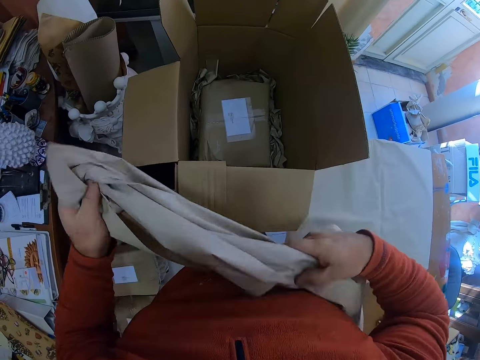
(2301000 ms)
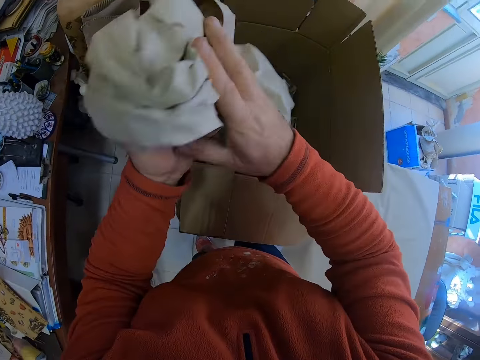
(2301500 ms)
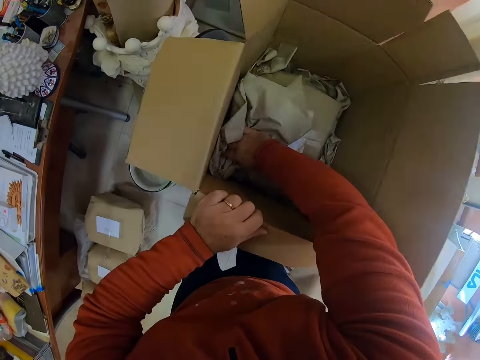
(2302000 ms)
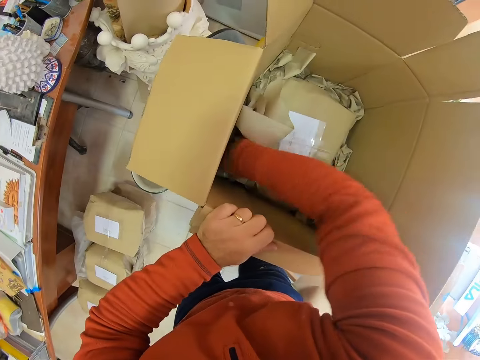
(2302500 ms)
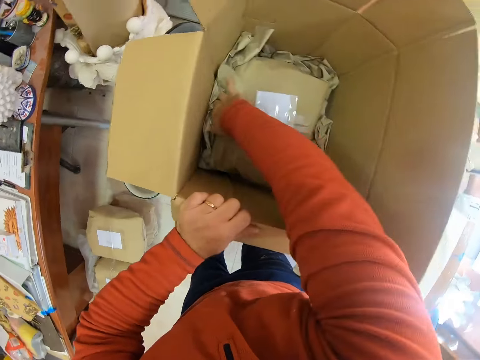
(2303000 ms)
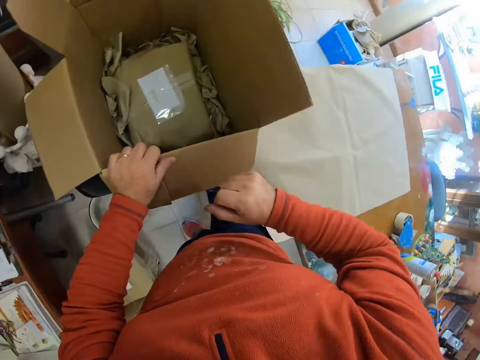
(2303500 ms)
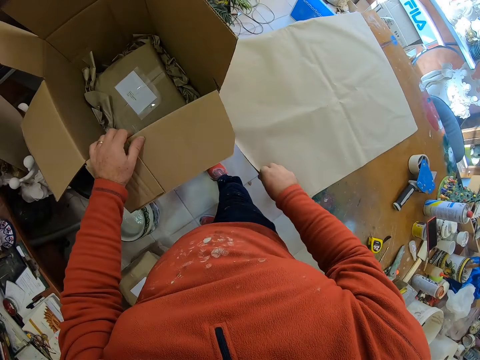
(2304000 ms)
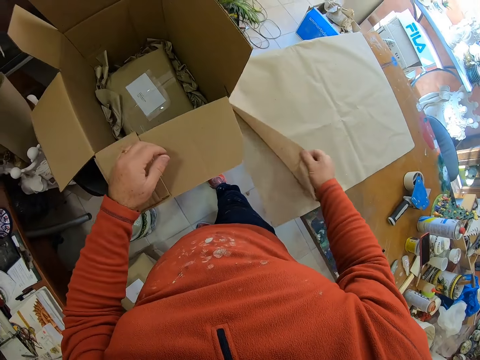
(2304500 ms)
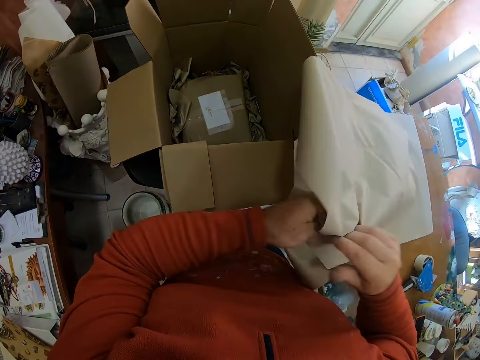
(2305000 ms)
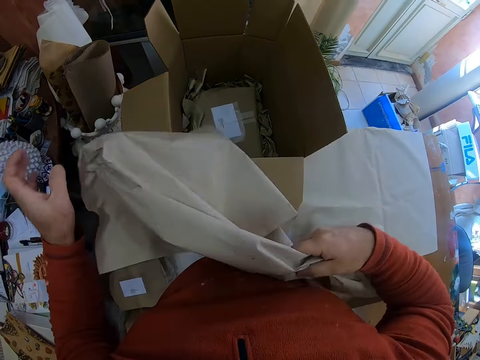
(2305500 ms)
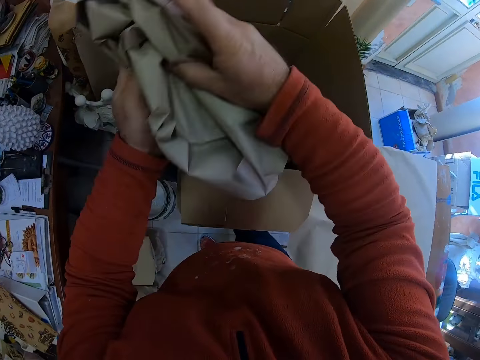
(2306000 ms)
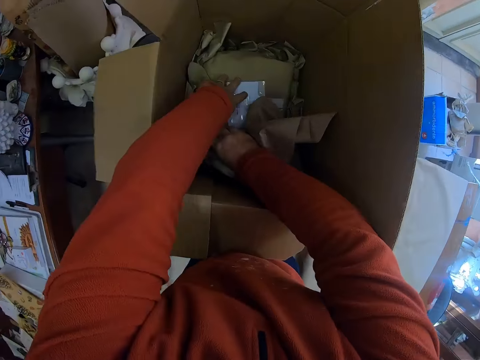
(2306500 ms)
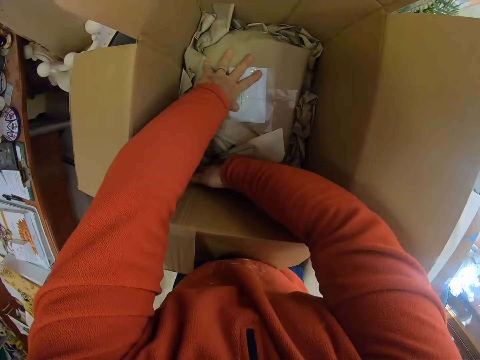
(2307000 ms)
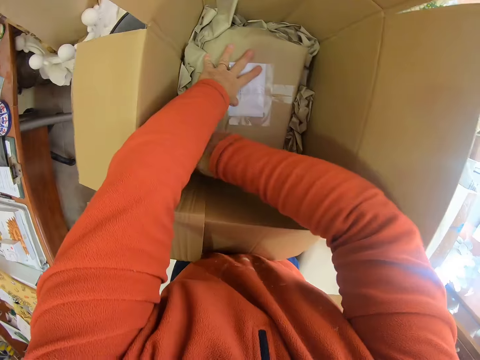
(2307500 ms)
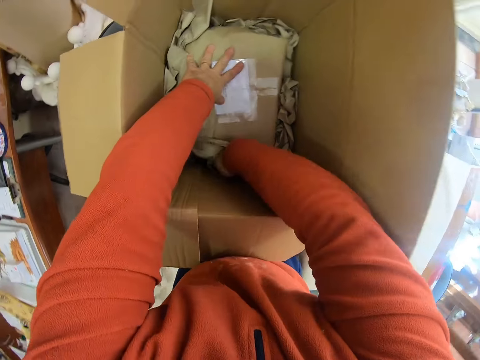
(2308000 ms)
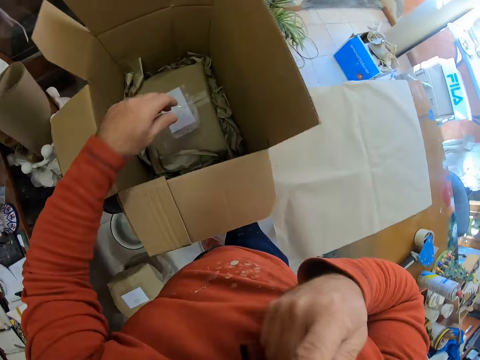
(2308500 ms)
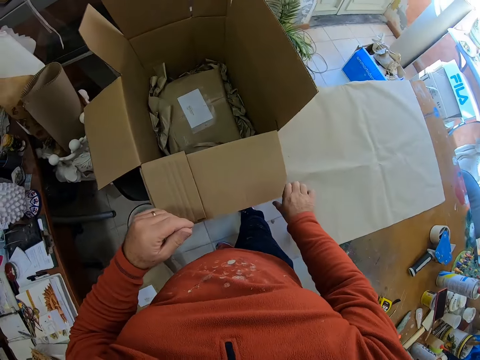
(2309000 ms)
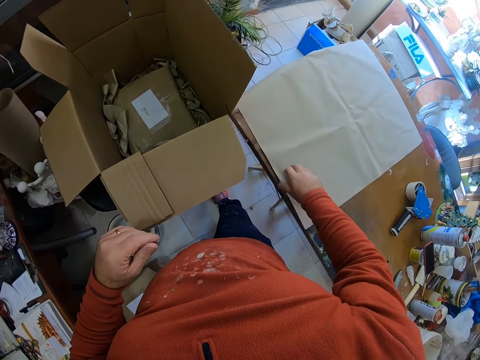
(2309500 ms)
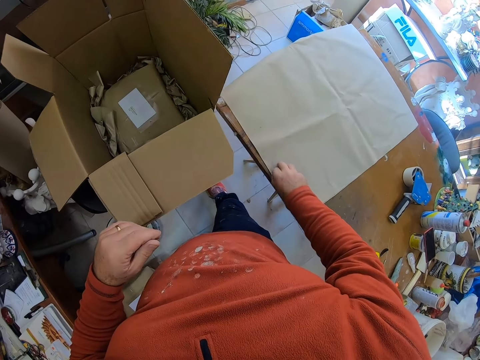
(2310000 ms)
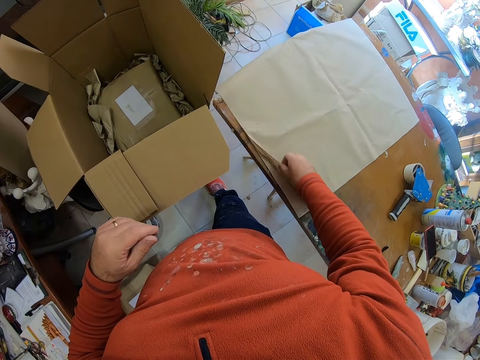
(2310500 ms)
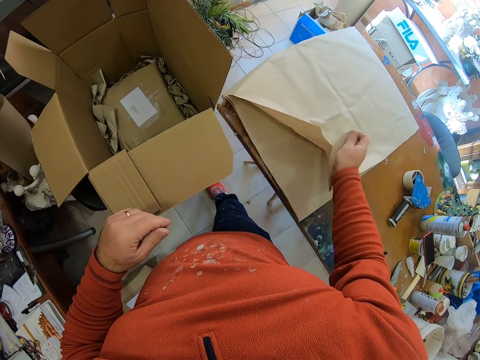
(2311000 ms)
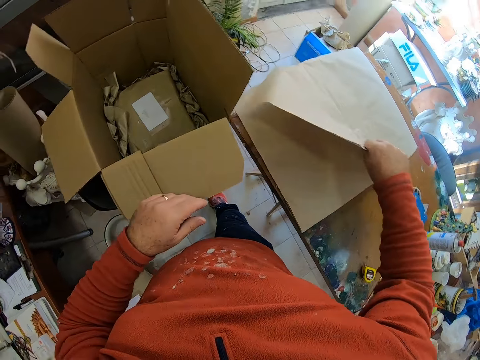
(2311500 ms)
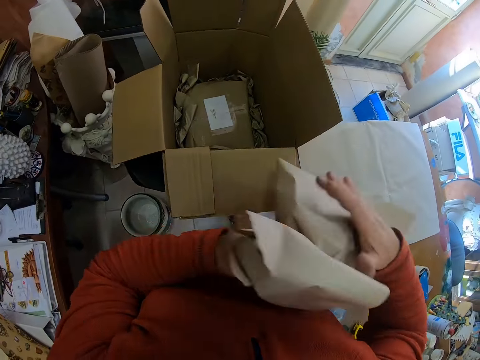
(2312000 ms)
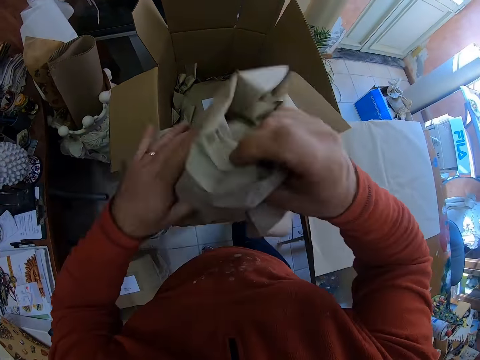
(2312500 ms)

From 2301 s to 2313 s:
The camera wearer wraps the paper. They put the paper in the box. They take another piece of paper. They wrap the paper. They put the paper in the box. They take another piece of paper. They wrap the paper.

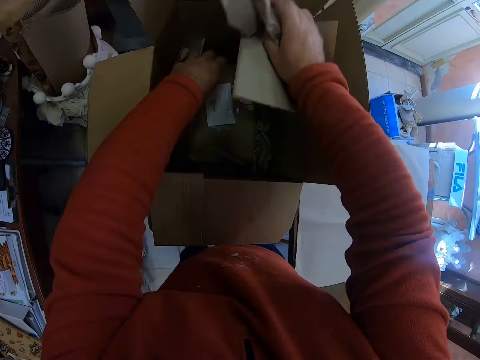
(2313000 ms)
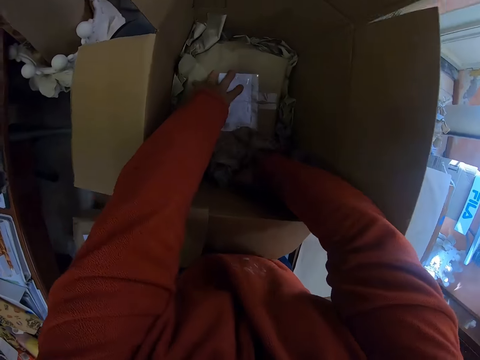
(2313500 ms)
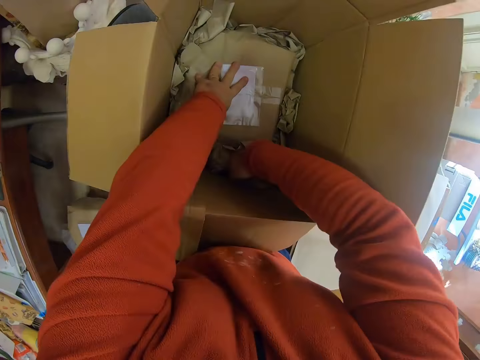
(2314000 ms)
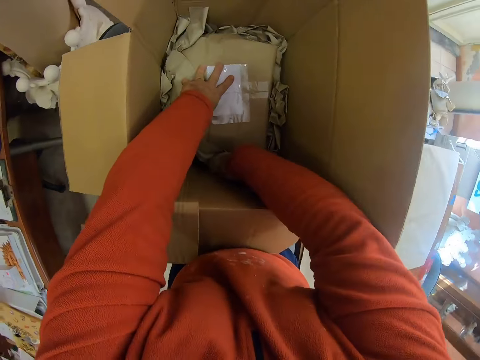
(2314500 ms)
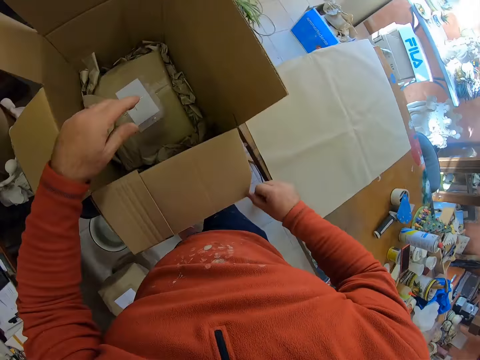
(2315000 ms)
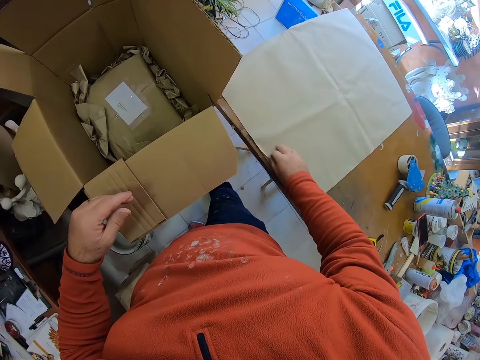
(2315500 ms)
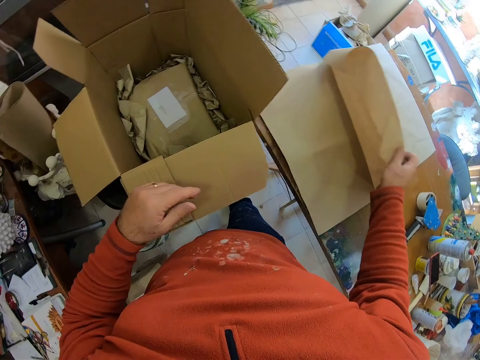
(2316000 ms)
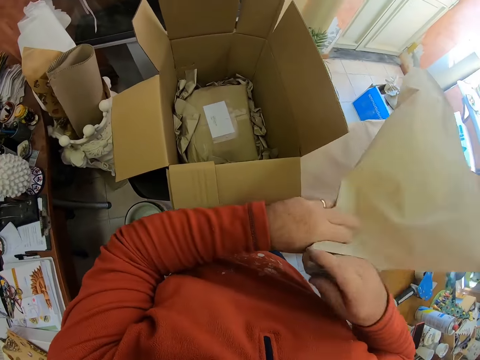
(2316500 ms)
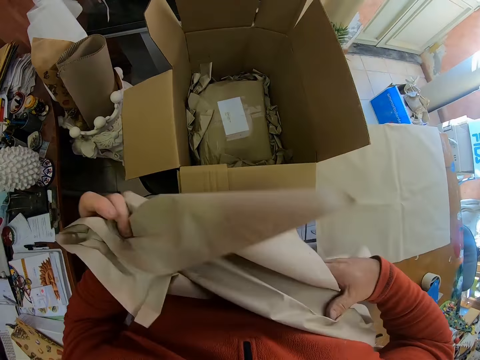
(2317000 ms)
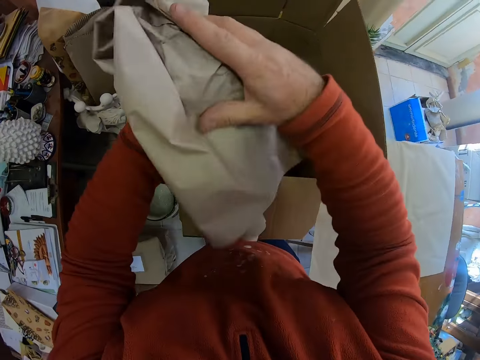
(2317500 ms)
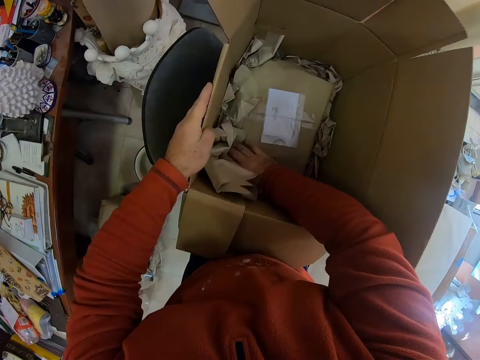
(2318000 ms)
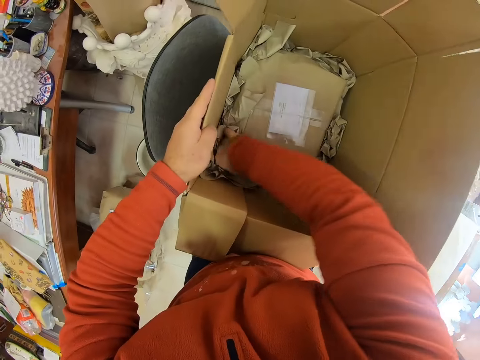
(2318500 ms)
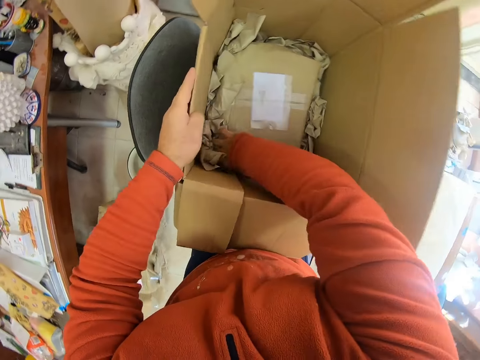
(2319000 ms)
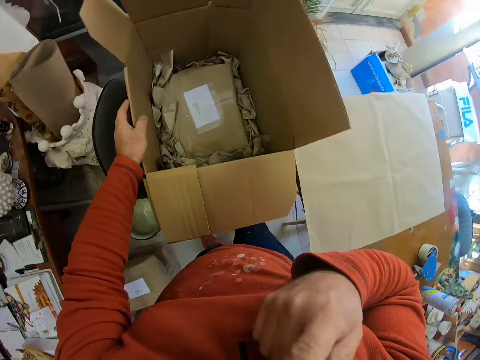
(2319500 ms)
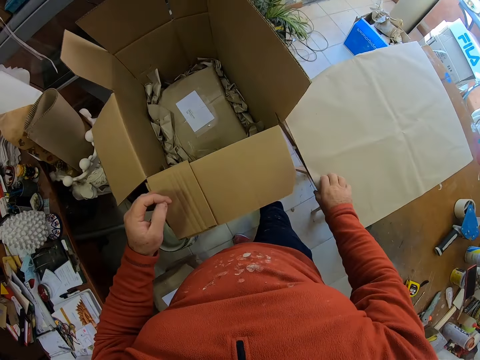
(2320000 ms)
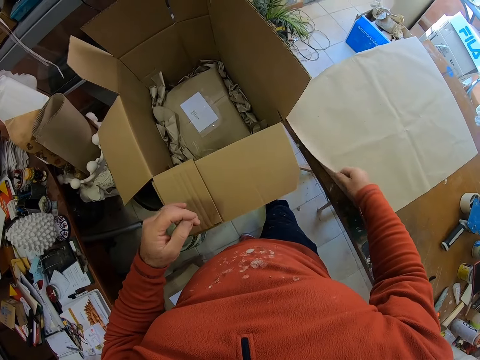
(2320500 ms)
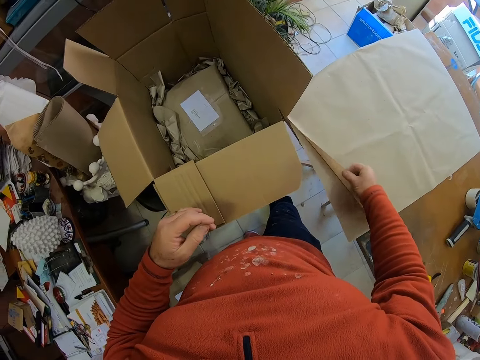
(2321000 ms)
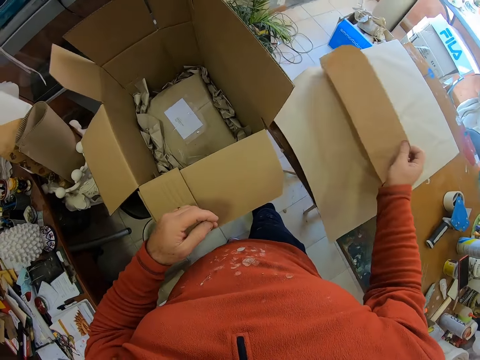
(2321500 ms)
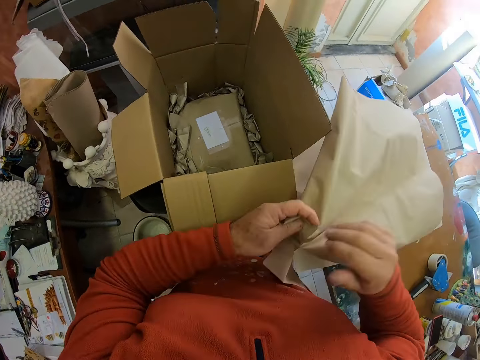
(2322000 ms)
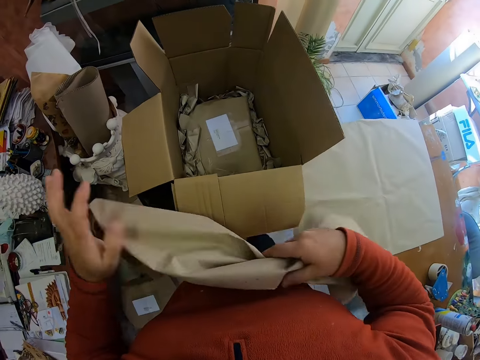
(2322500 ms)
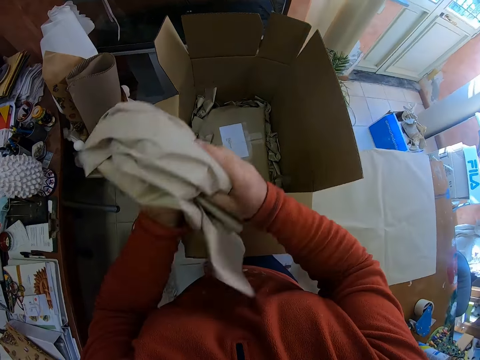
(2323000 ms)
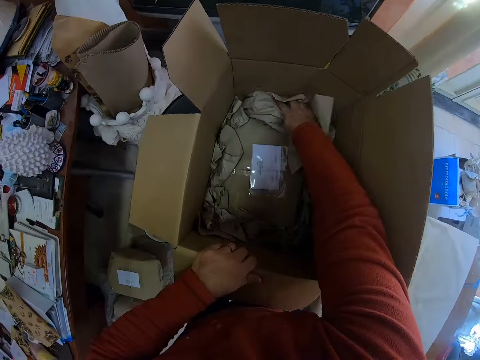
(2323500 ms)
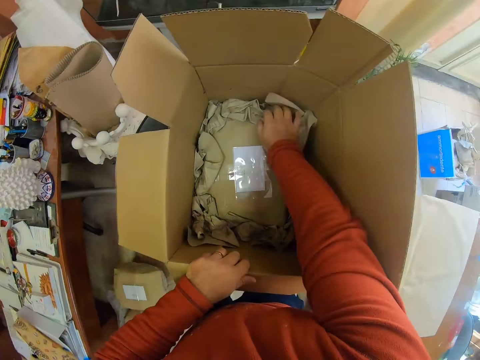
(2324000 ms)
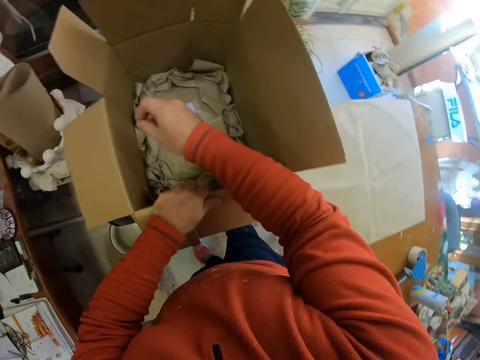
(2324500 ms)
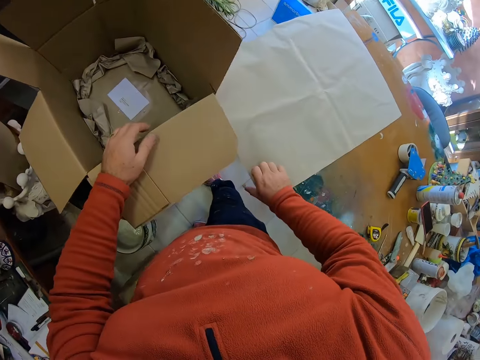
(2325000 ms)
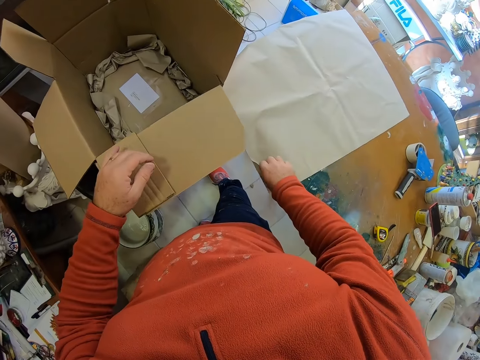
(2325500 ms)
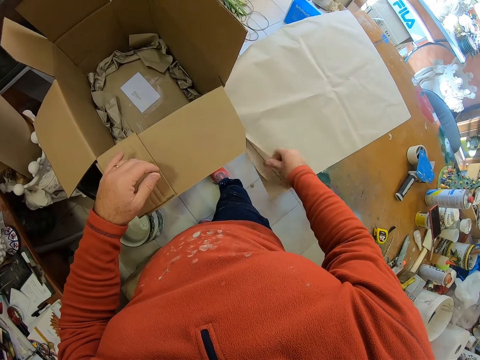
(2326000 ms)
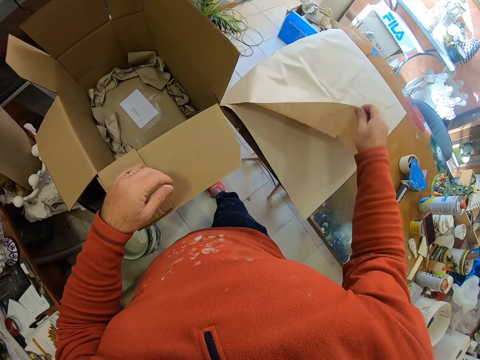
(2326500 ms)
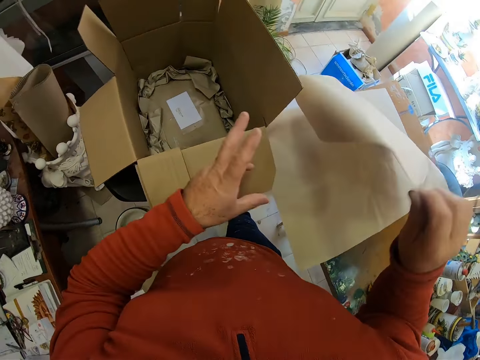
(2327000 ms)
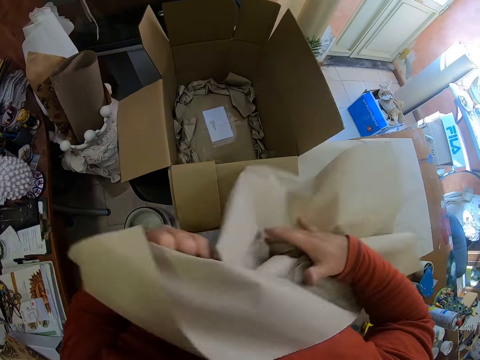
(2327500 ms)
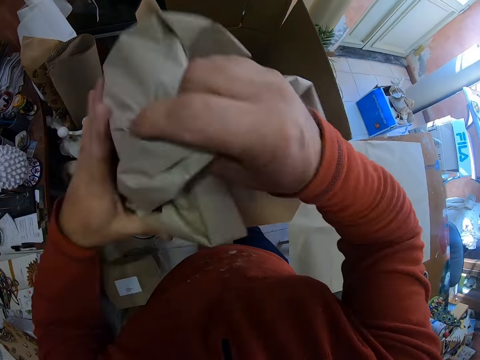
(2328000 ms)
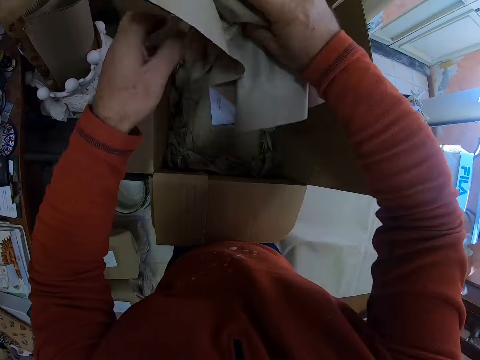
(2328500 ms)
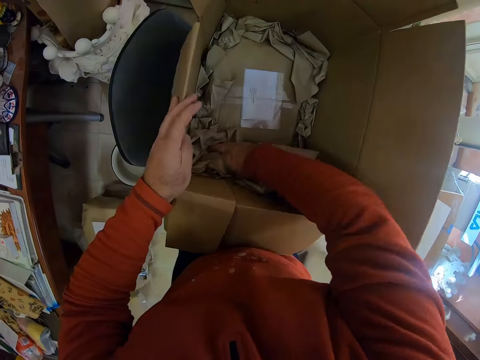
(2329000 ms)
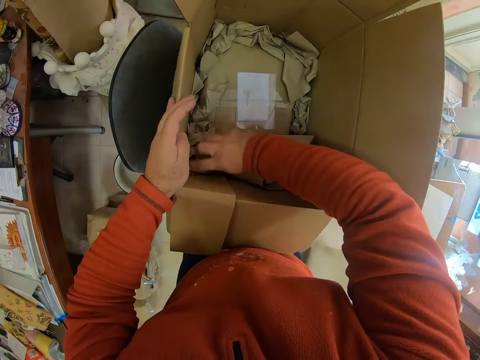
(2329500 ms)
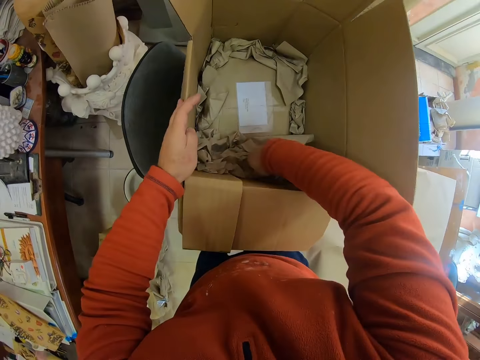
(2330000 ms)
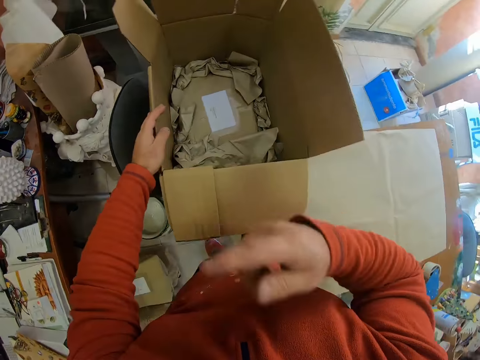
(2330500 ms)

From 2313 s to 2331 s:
The camera wearer puts the paper in the box. They take another piece of paper. They wrap the paper. They put the paper in the box. They take another piece of paper. They wrap the paper. They put the paper in the box. They take another piece of paper. They wrap the paper. They put the paper in the box.
